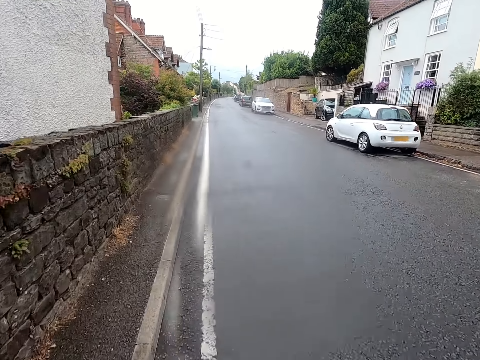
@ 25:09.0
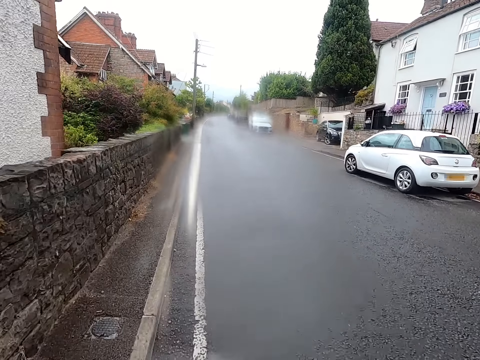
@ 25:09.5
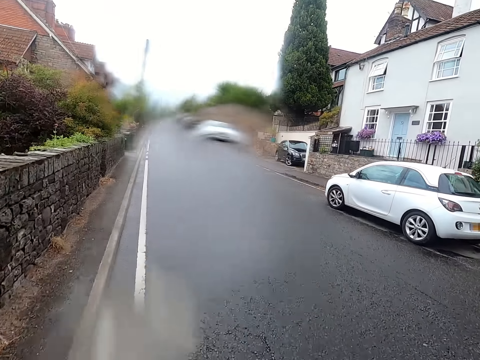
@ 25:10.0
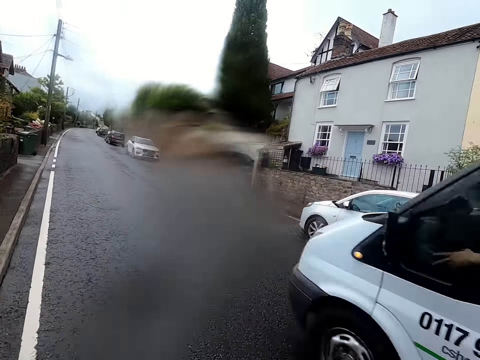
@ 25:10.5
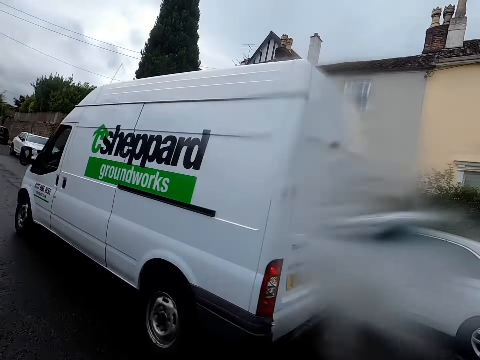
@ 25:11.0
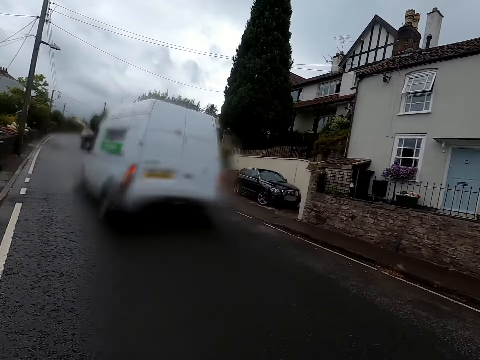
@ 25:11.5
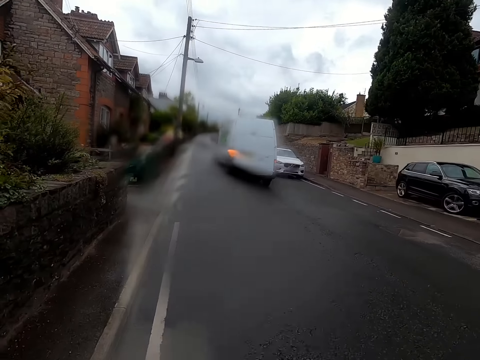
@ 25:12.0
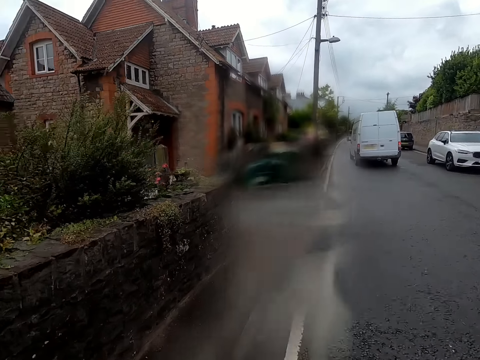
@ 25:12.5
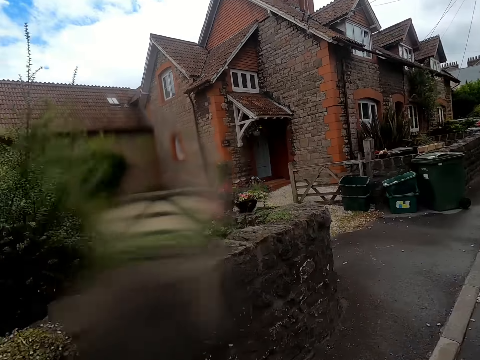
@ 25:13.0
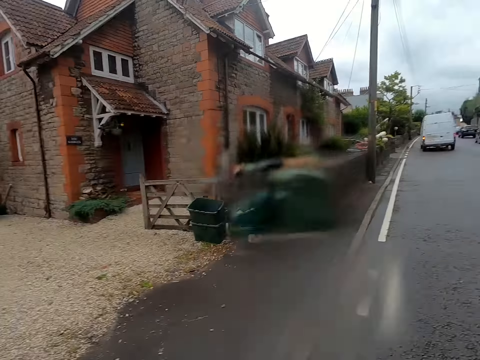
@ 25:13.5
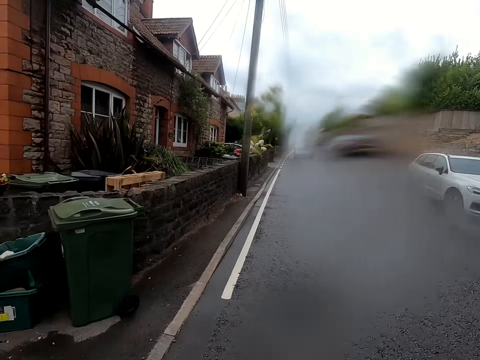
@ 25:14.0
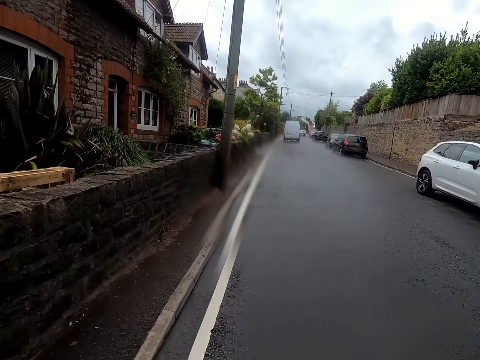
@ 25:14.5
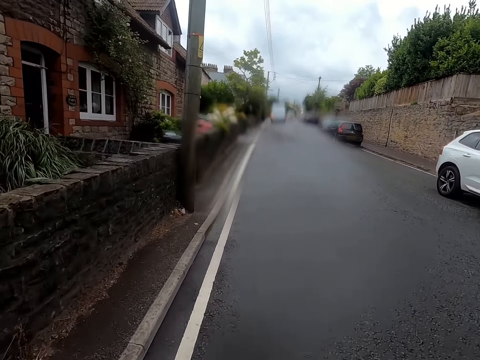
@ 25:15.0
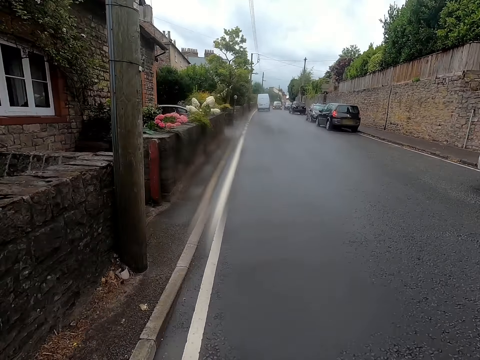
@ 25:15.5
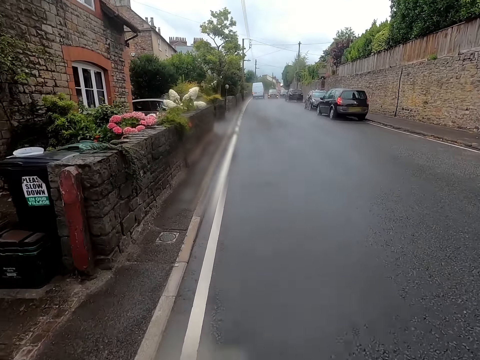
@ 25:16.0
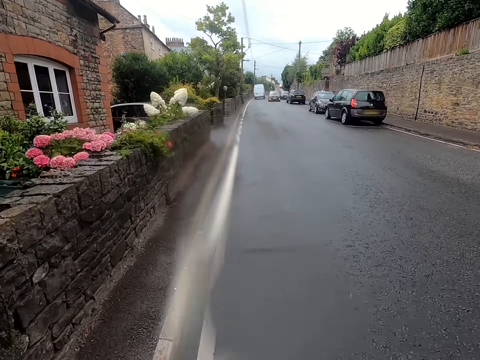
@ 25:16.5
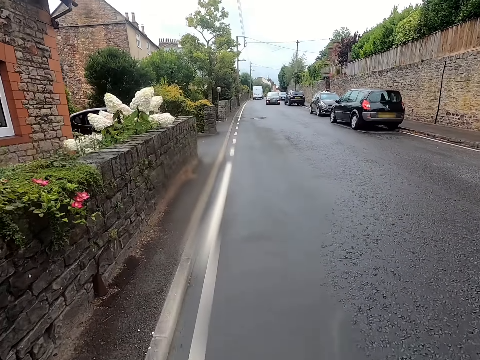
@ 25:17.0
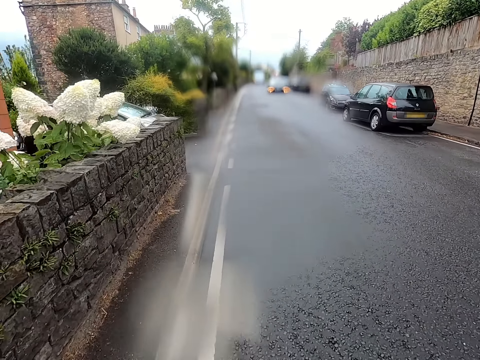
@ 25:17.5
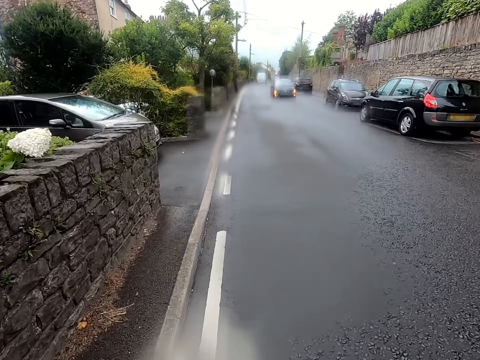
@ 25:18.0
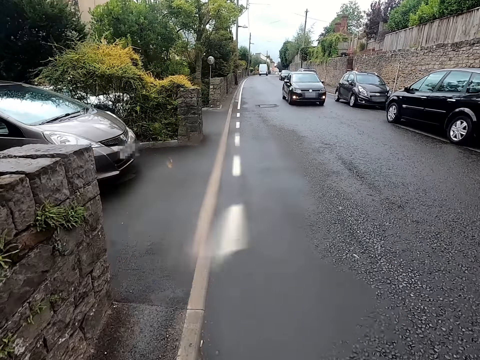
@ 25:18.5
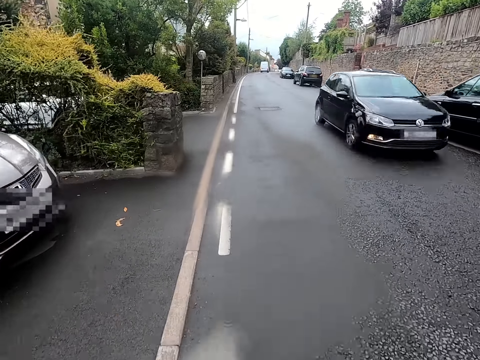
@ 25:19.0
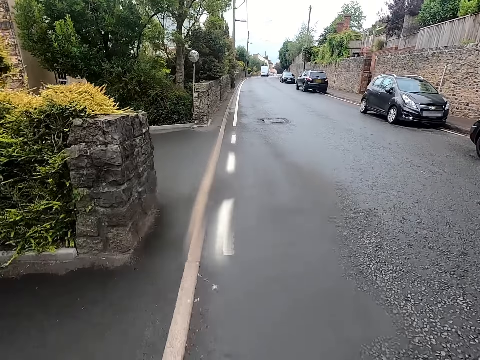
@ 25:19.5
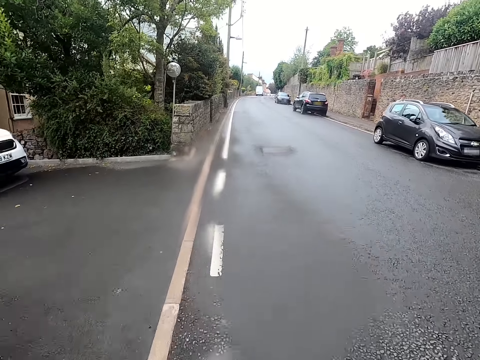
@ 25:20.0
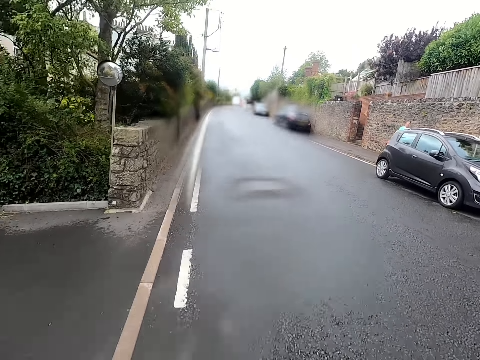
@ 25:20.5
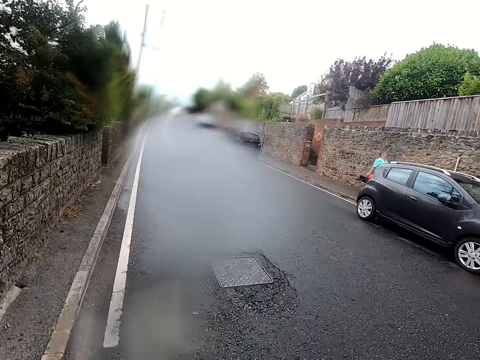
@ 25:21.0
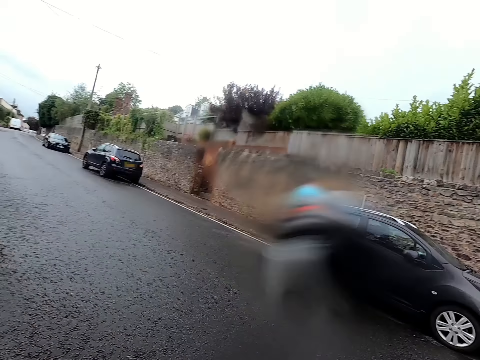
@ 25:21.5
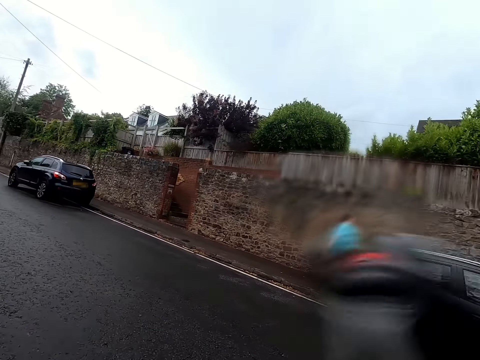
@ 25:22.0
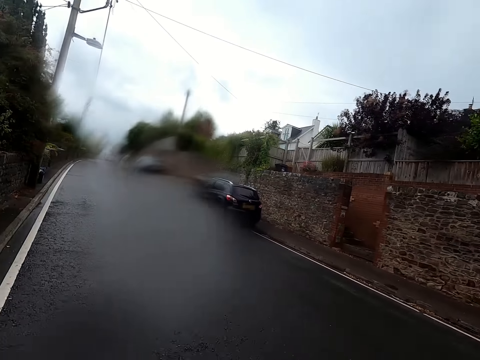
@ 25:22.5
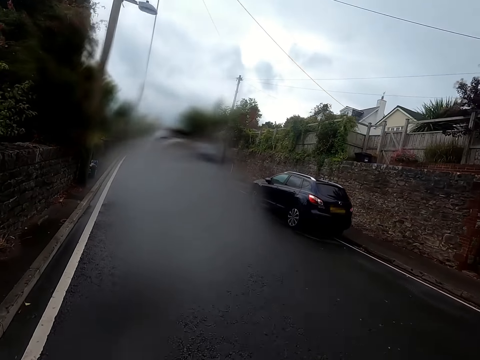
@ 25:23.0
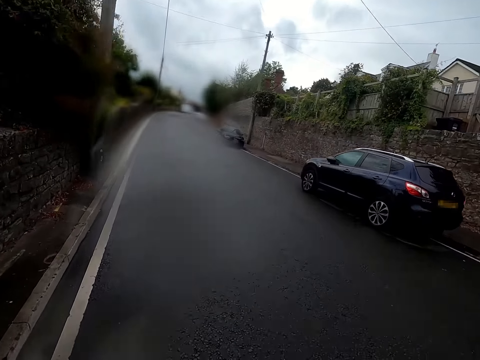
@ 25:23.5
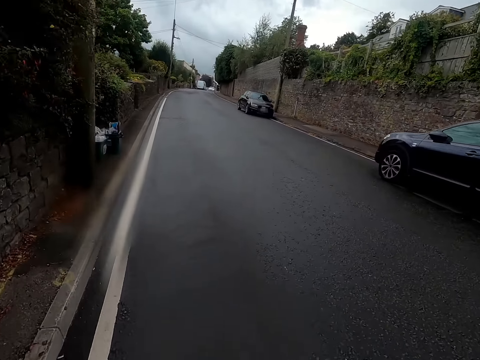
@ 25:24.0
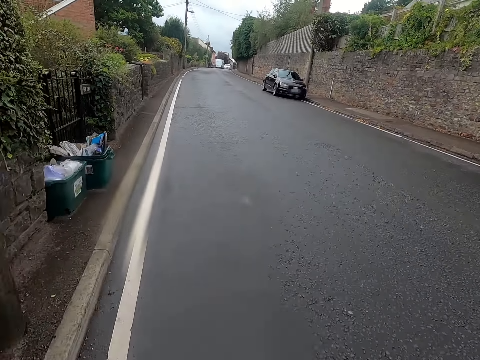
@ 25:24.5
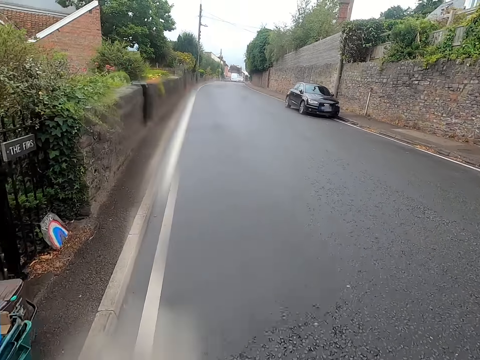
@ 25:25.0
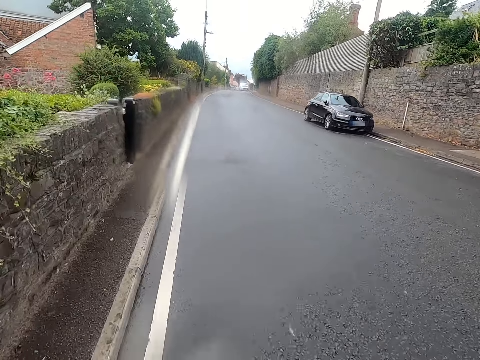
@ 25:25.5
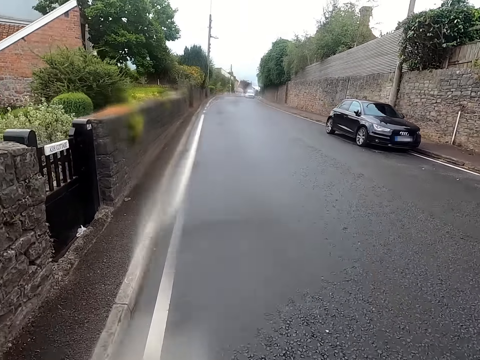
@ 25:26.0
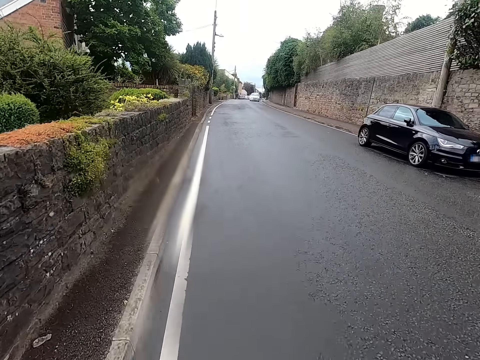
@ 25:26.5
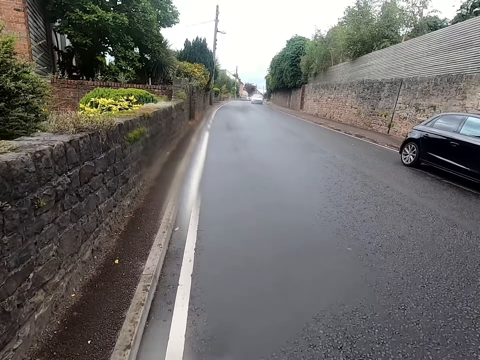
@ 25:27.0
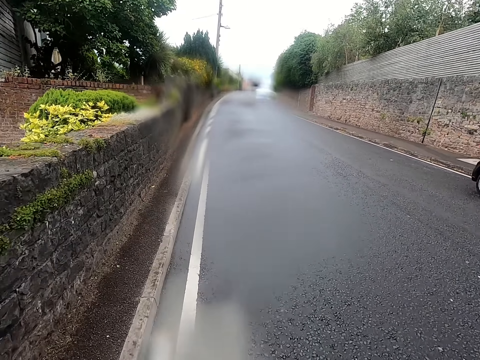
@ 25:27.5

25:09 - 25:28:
The camera wearer rides a bicycle past a car. They ride the bicycle on a road. They look around the road. They ride the bicycle on the road.

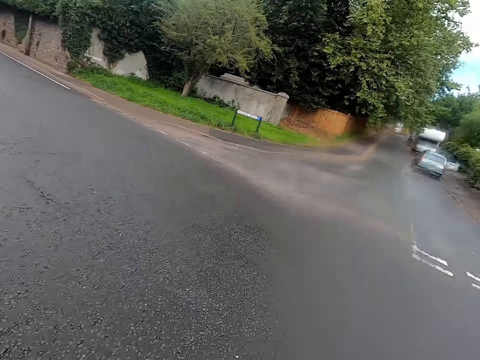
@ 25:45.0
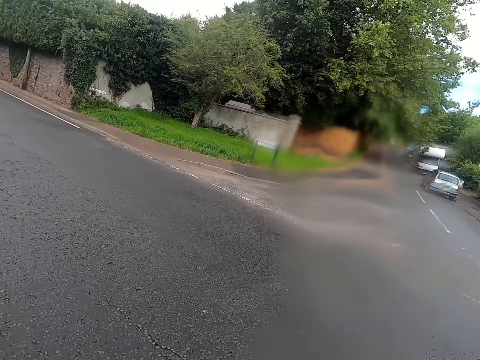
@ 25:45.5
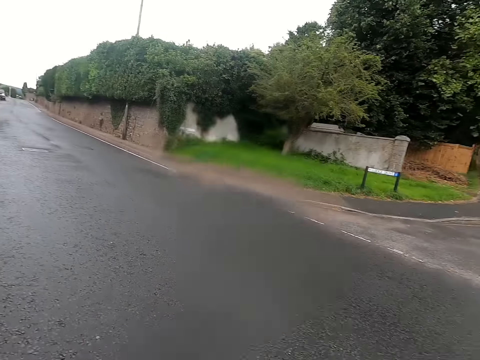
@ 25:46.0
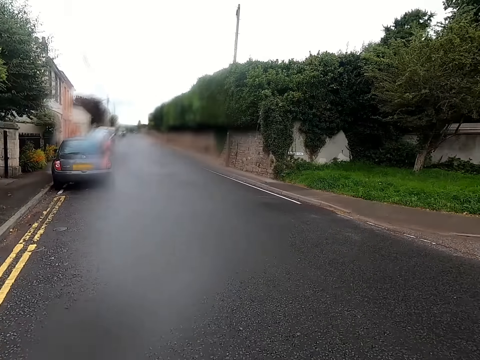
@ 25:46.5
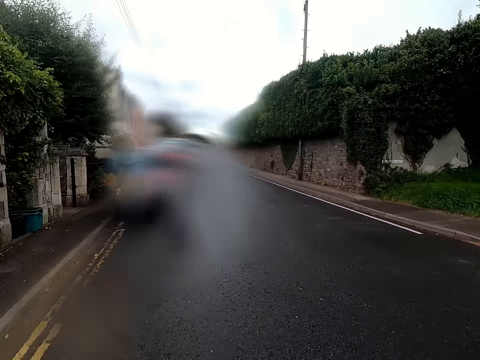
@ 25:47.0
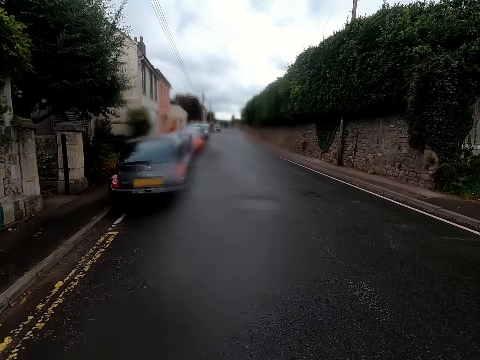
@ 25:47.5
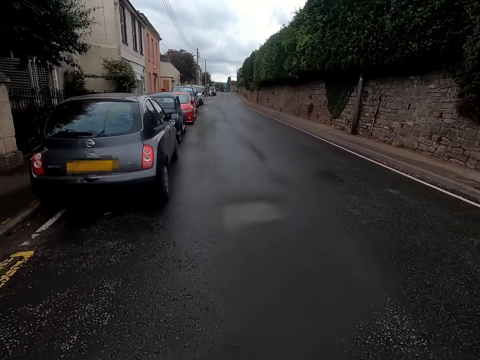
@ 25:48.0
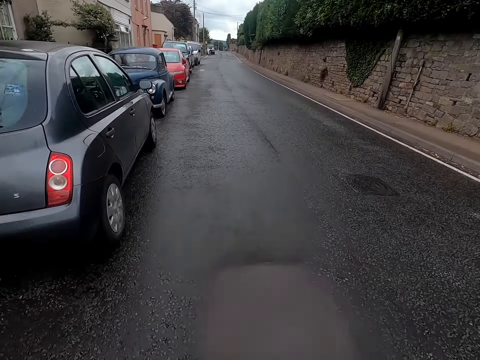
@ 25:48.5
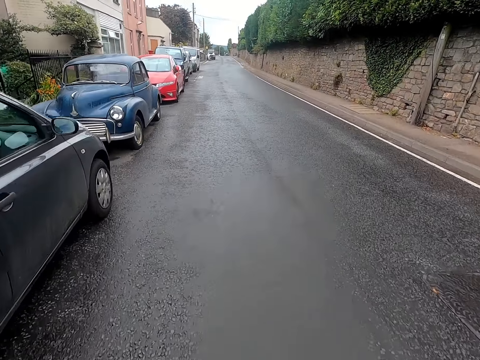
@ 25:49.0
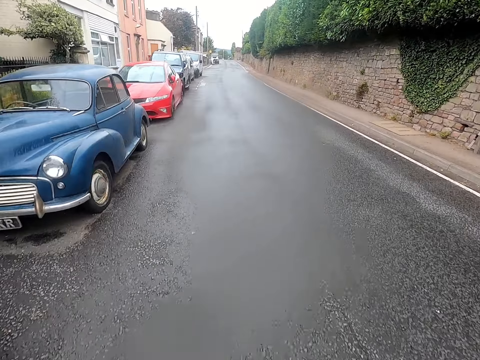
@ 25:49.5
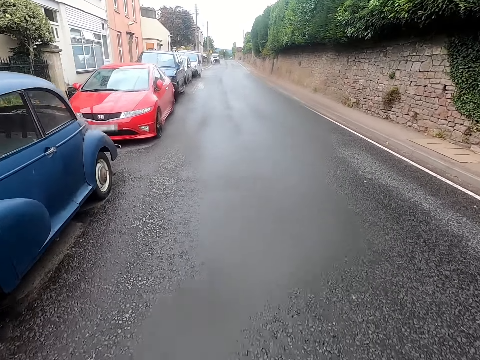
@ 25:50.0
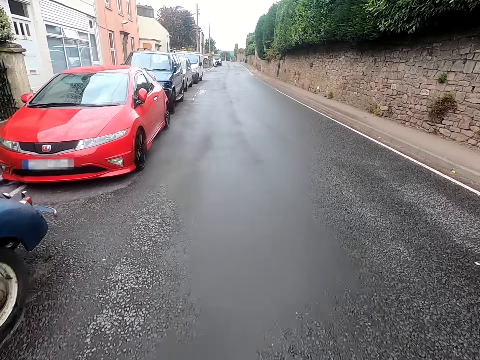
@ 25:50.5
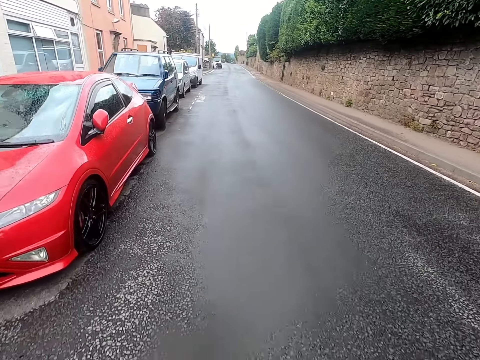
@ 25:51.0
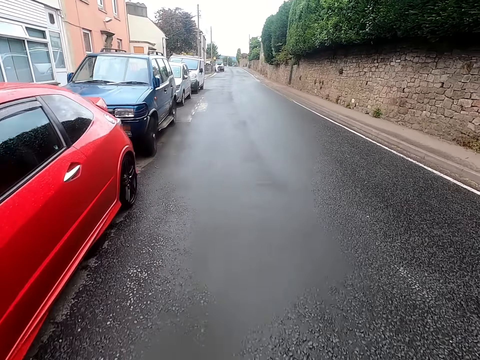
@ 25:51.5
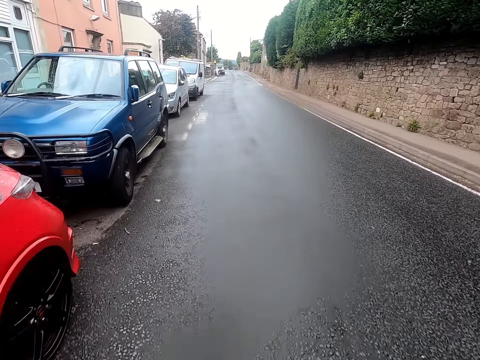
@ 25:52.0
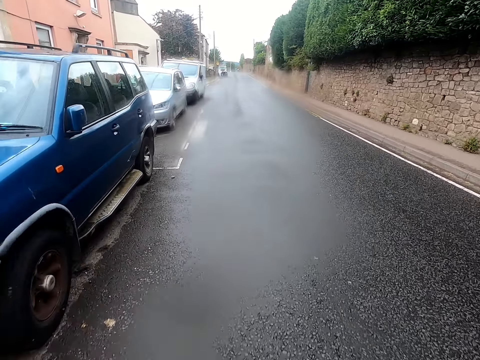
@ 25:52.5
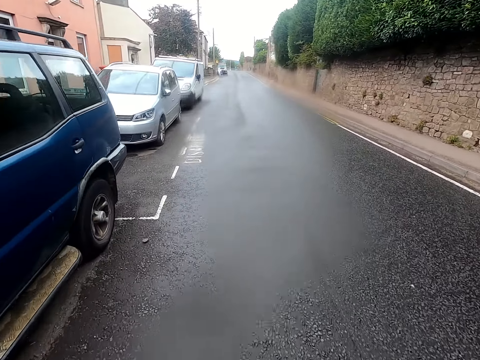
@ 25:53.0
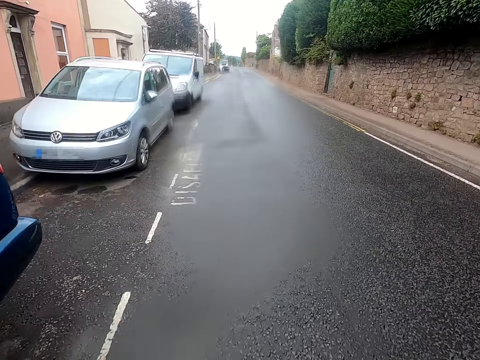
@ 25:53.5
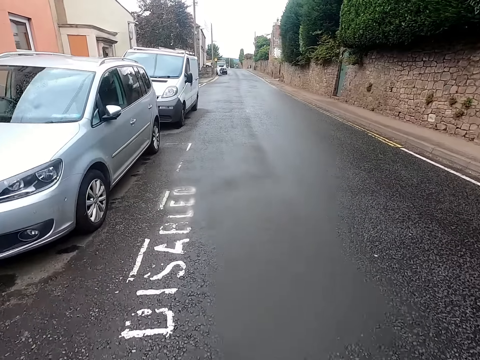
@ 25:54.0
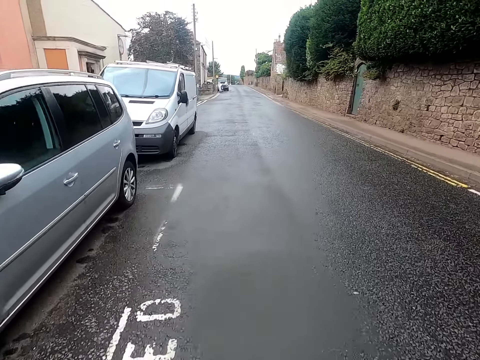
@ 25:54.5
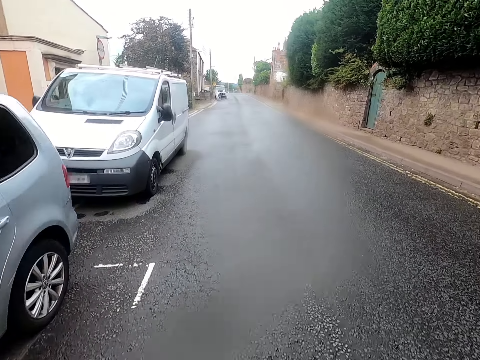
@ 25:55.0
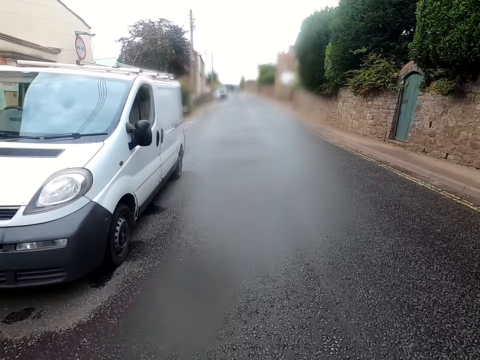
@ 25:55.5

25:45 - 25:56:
The camera wearer looks around a road. They ride a bicycle on the road.
